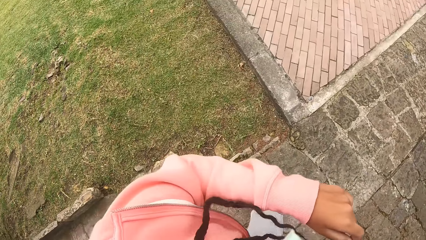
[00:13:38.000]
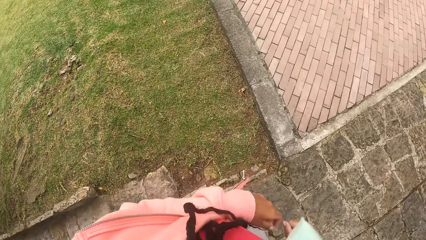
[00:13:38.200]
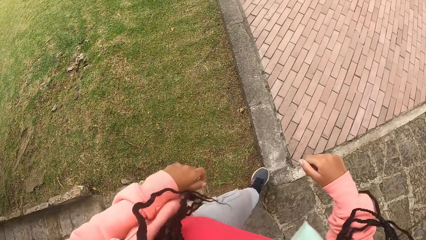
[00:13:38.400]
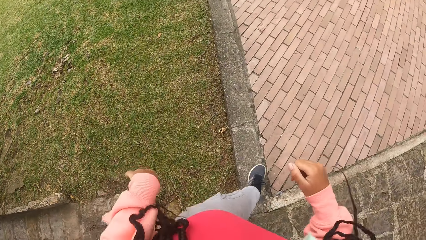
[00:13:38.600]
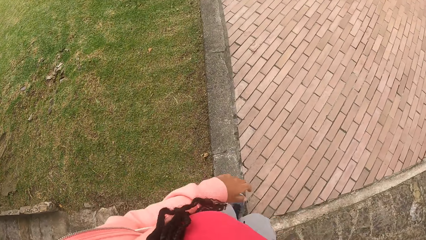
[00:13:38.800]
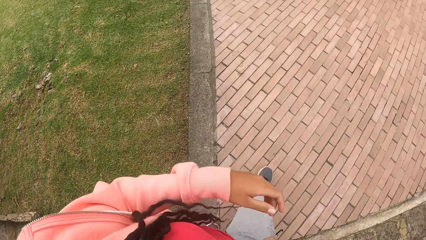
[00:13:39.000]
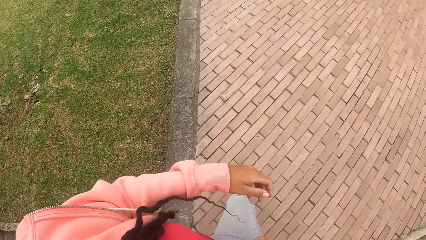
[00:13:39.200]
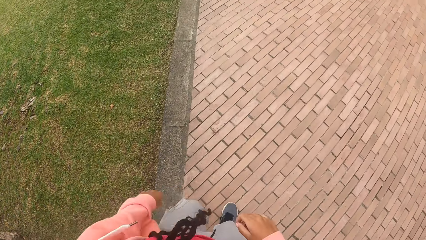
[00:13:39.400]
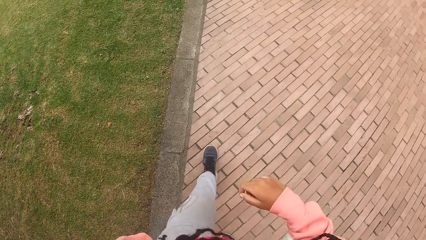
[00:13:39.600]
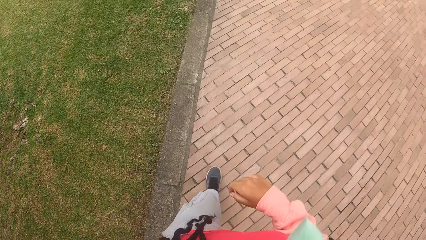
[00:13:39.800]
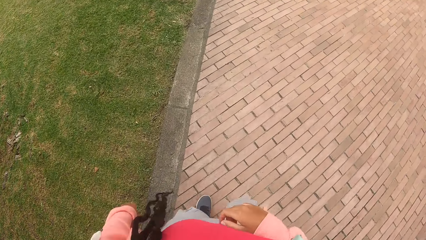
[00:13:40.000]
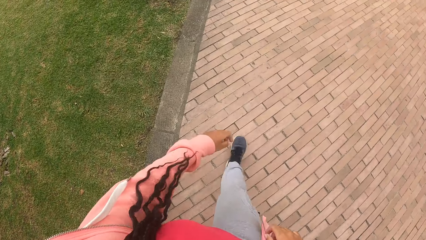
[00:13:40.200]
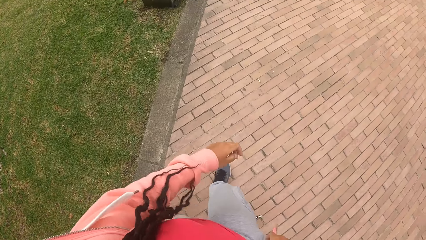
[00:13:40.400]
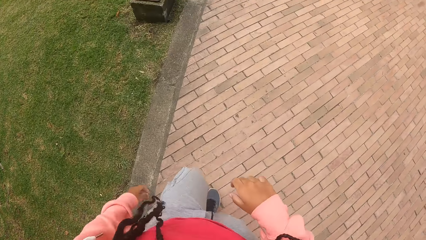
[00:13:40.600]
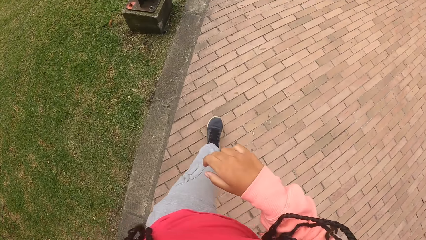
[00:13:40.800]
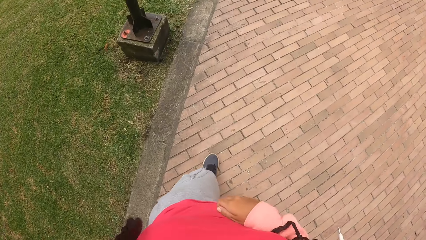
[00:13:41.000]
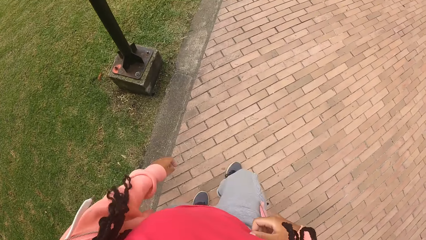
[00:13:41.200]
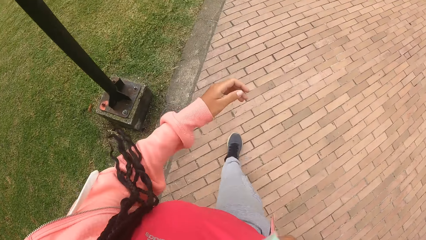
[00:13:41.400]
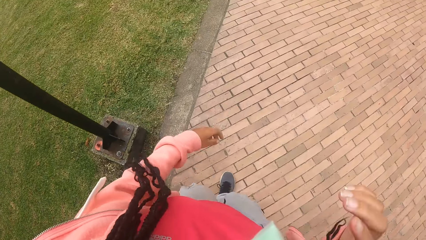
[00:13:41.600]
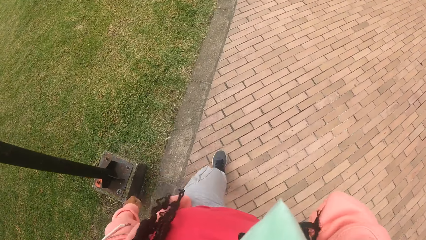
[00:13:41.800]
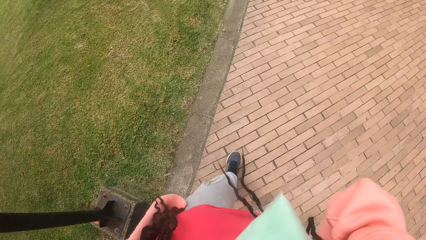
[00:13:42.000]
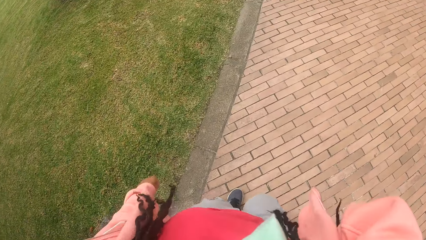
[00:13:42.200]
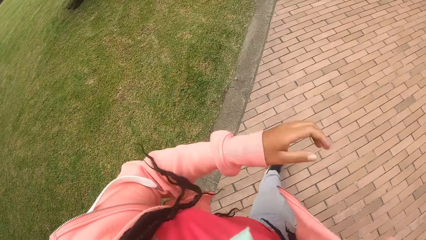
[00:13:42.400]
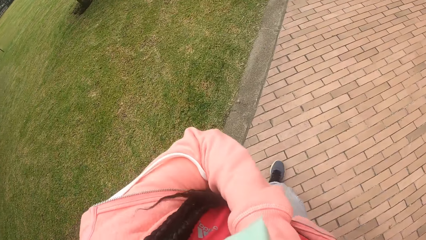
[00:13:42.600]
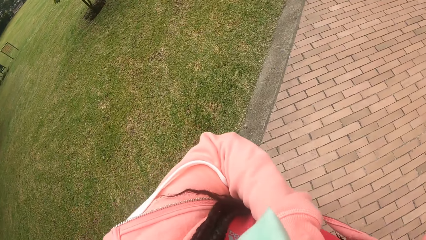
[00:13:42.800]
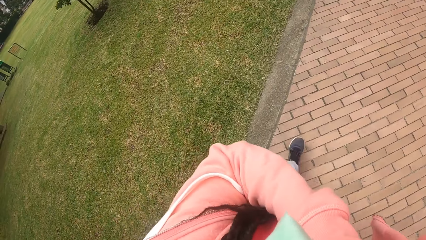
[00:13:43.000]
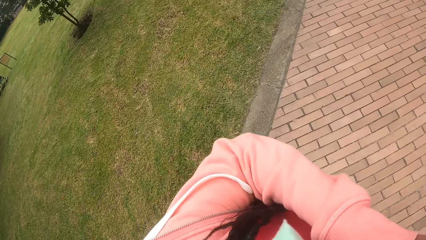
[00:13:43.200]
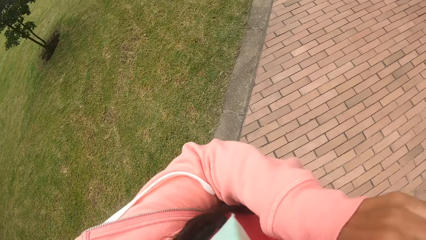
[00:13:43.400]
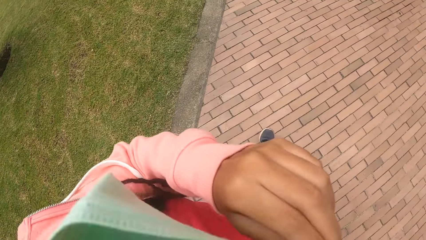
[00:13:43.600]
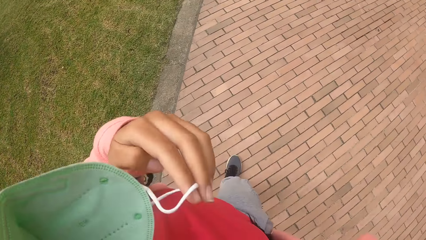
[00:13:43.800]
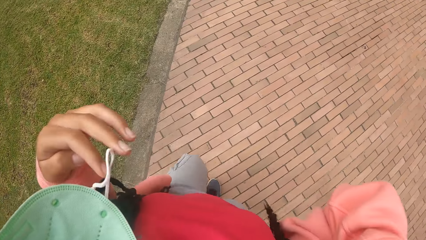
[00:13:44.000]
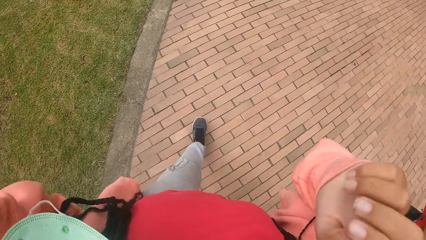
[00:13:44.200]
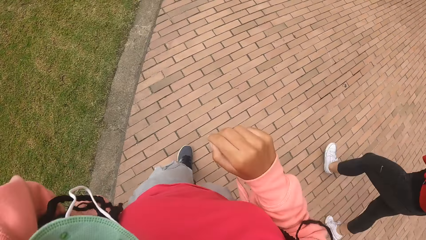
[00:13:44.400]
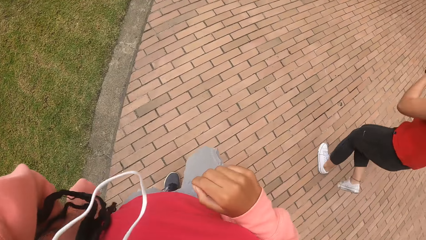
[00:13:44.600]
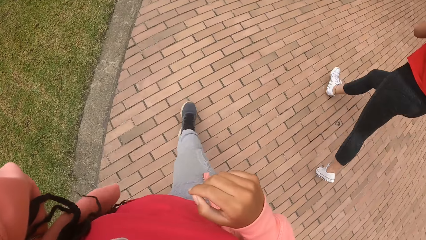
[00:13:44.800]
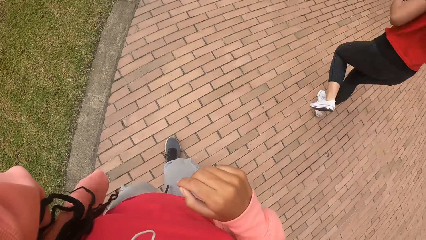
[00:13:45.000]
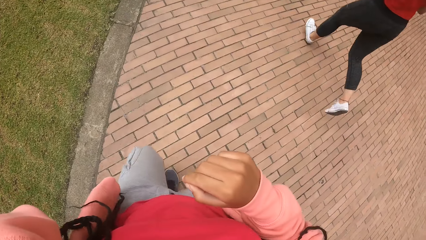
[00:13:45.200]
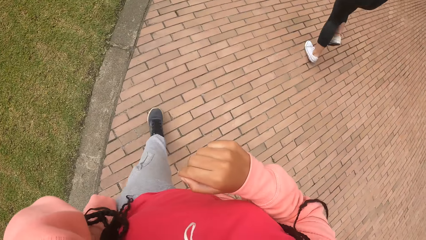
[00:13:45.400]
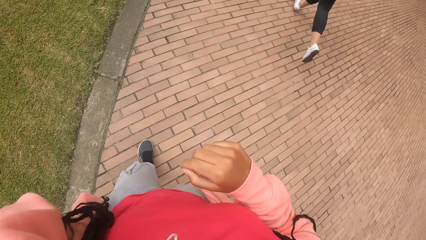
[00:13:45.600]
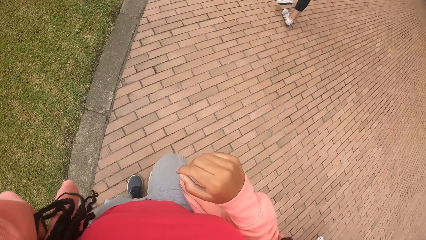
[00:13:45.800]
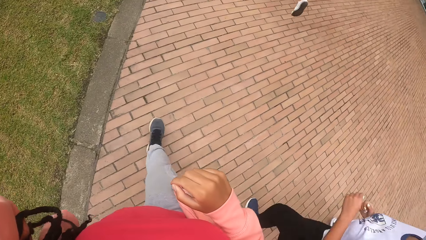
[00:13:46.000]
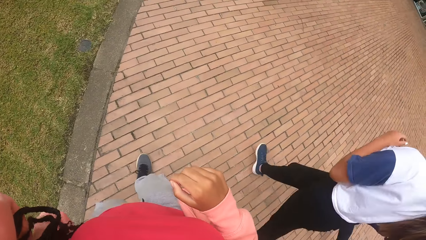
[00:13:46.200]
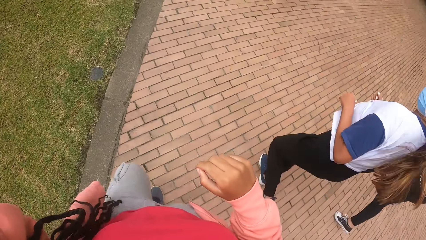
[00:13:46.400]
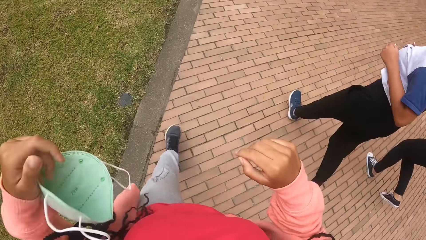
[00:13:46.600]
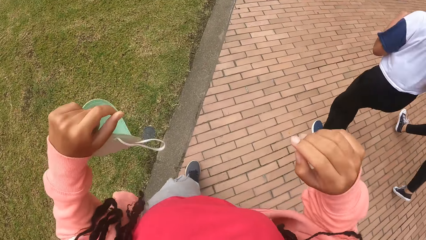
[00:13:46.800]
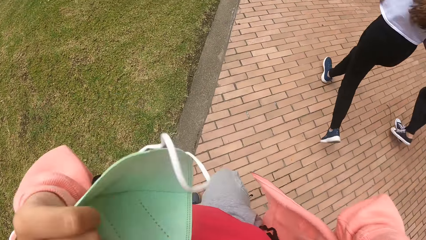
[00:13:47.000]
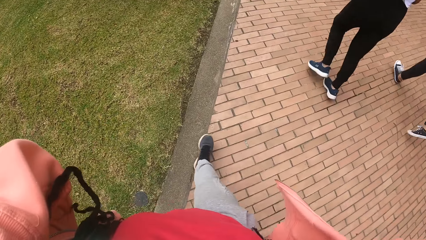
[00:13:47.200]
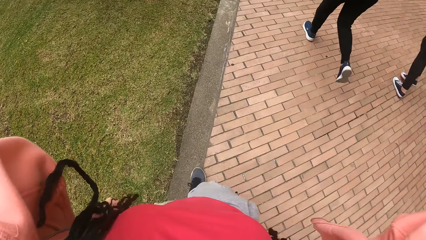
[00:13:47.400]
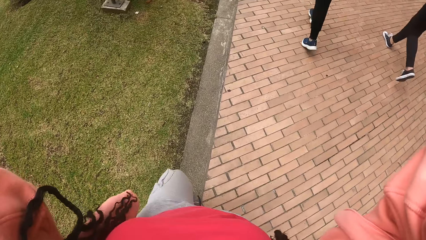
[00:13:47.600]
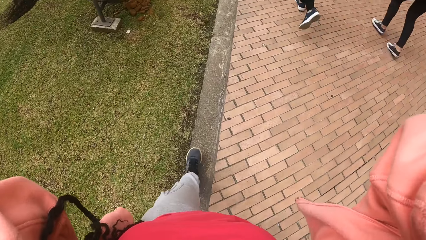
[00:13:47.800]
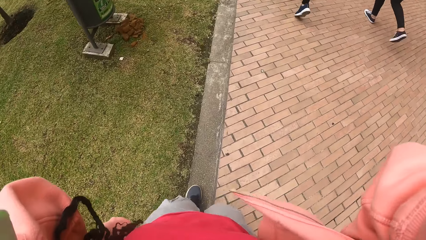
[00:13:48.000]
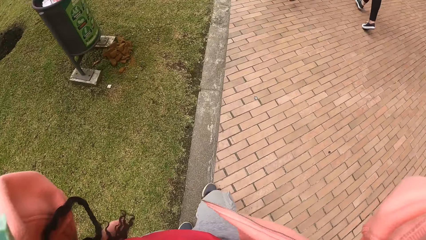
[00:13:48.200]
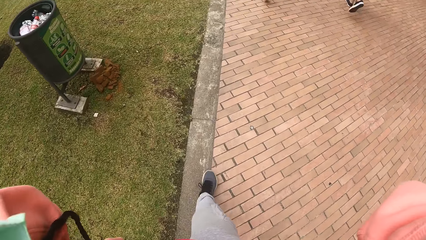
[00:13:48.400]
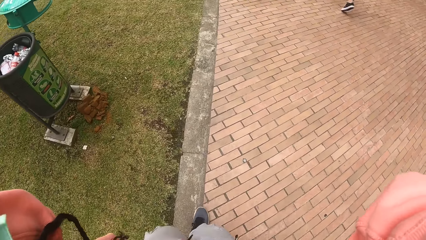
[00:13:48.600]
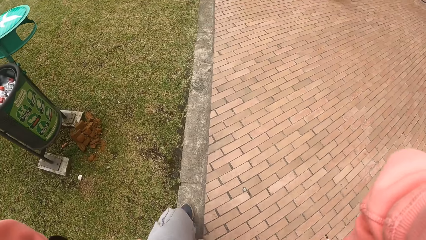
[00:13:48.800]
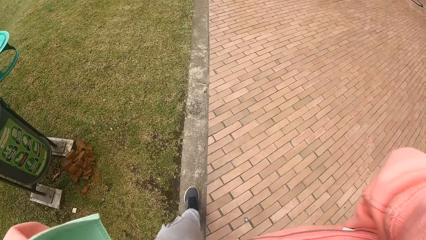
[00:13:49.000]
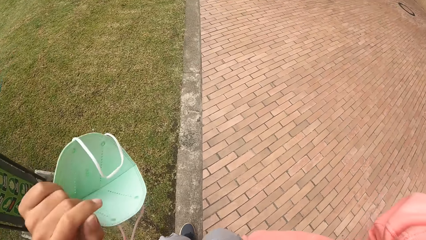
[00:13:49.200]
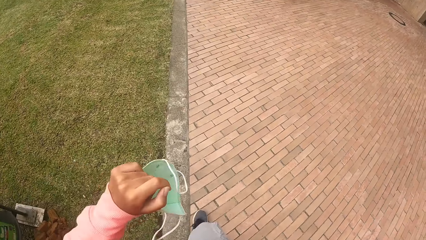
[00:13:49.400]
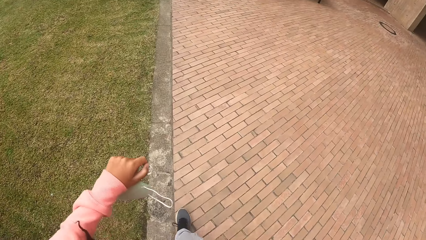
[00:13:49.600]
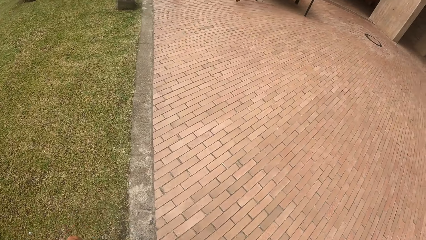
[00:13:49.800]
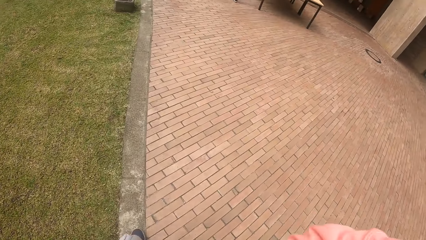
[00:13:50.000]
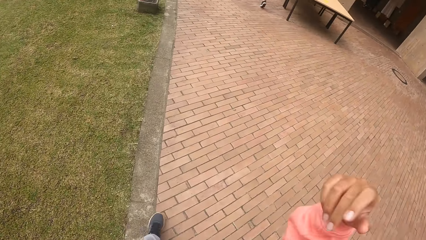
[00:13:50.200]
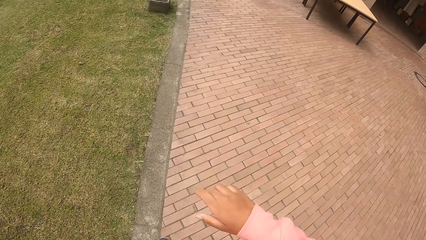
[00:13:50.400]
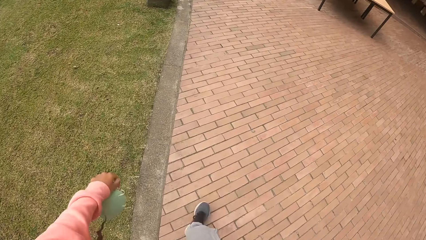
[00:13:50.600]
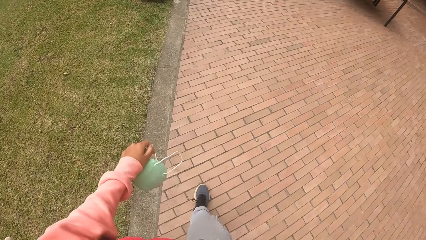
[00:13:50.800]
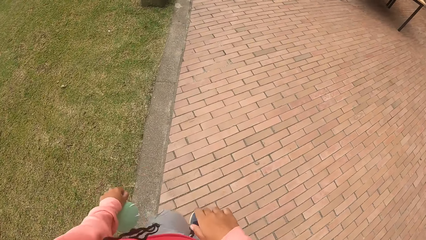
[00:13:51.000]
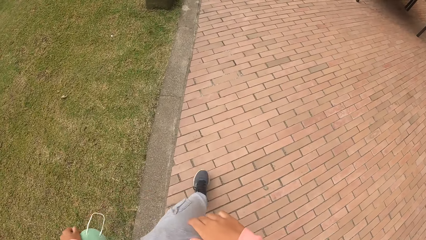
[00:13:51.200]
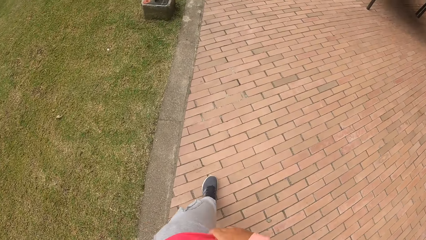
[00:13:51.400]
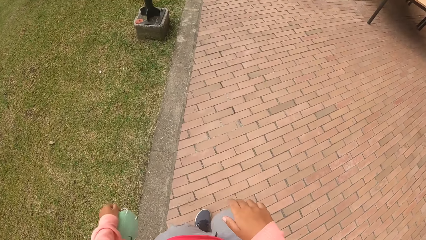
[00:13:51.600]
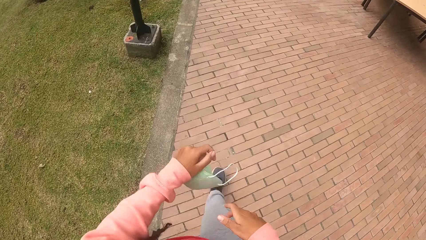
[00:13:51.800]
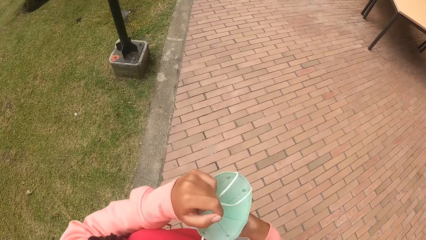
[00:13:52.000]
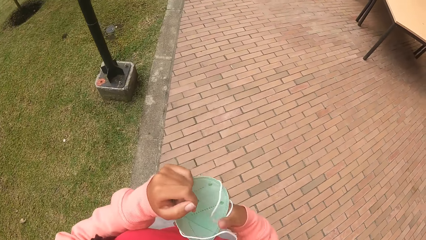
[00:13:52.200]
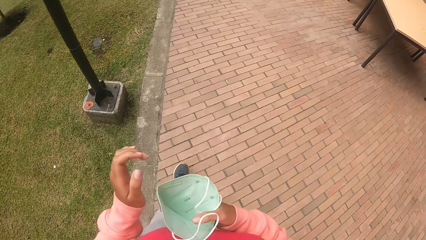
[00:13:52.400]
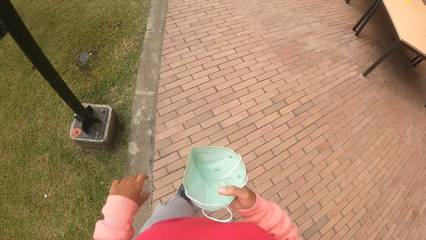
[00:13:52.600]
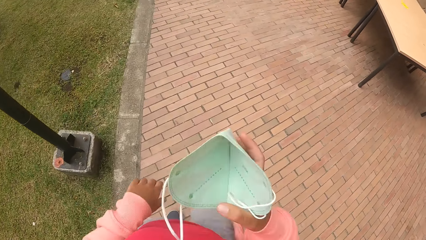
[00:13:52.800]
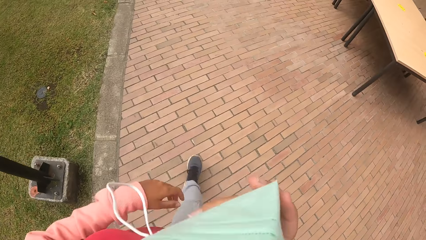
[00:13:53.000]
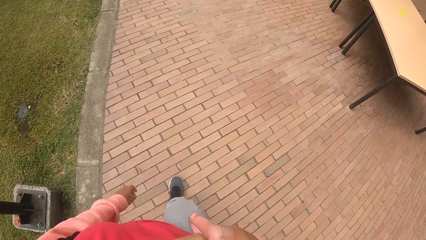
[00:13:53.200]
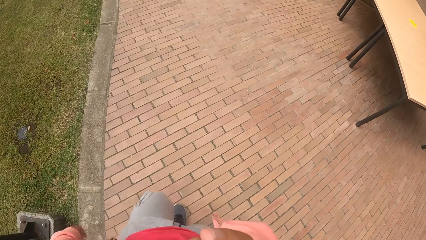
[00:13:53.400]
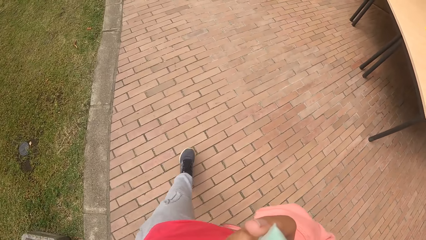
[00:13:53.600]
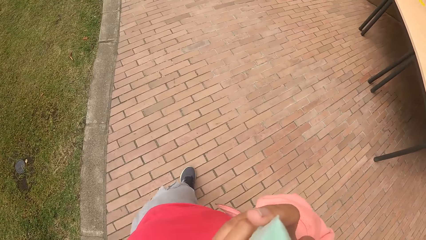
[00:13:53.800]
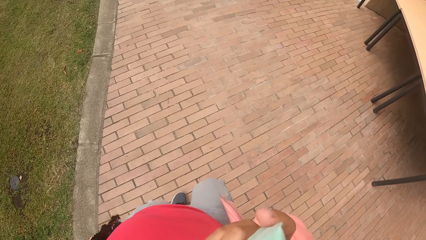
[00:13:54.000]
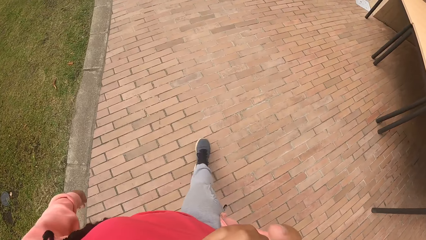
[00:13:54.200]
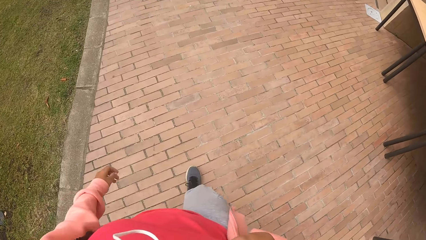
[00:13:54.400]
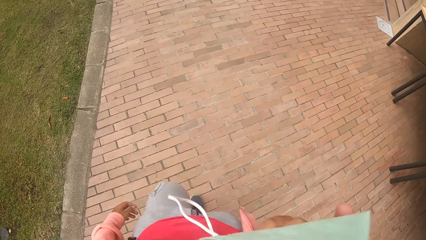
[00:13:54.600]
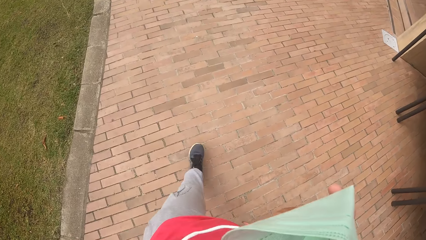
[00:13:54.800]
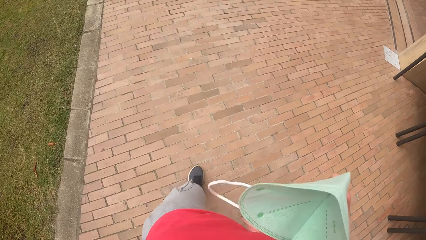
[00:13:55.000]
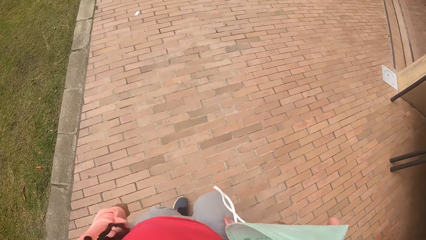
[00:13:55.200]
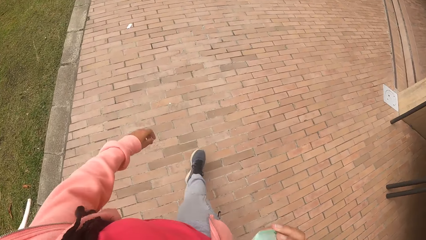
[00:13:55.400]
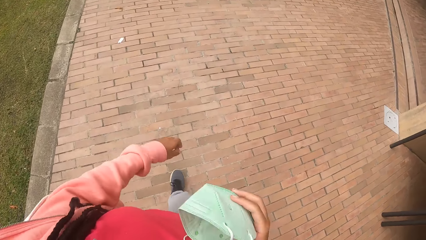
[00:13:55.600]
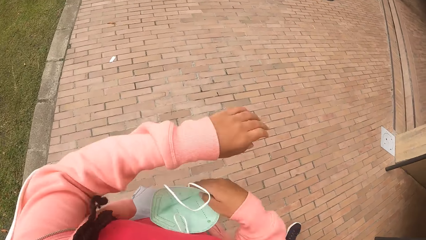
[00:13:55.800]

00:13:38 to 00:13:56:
The camera wearer walks on a sidewalk. She takes off a face mask on her face with her left hand. She removes the face mask from her face with her left hand. She raises her hands. She walks around. She transfers the face mask from her left hand to her right hand. She places the face mask on her face with her right hand.
